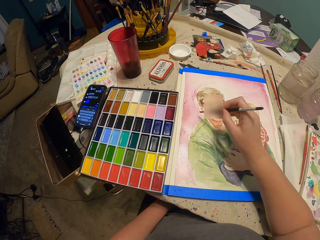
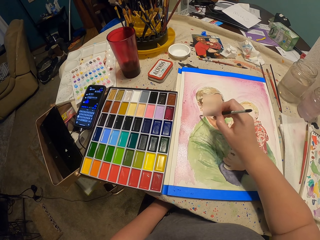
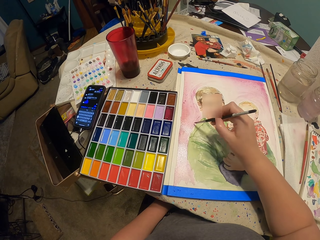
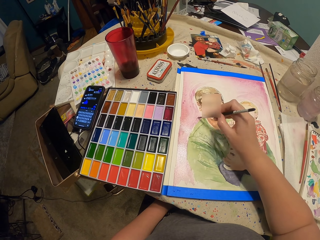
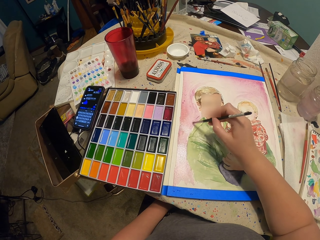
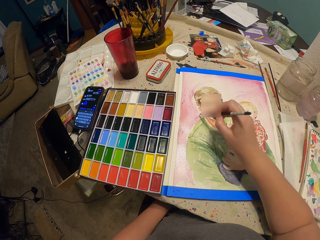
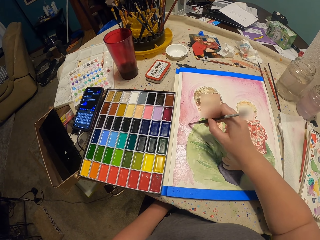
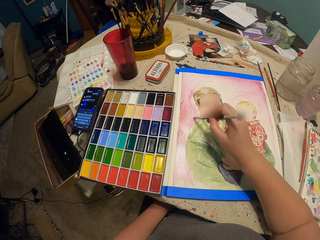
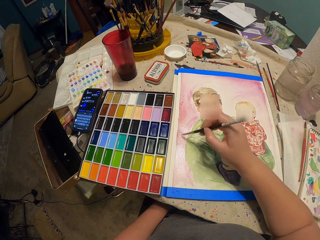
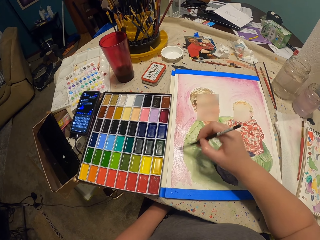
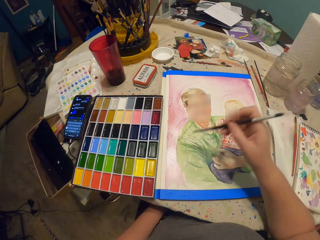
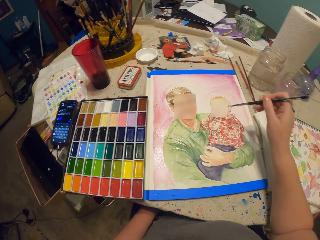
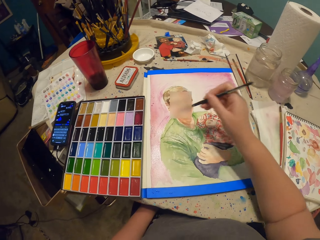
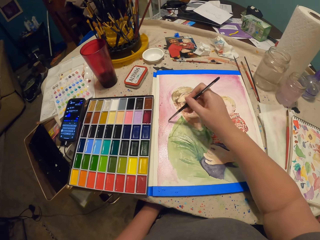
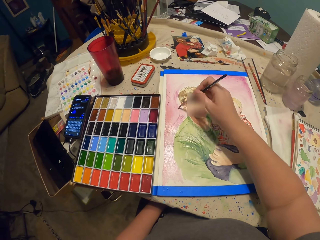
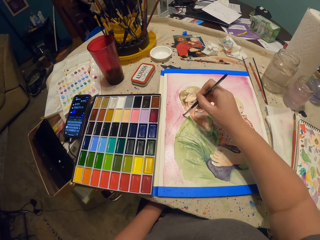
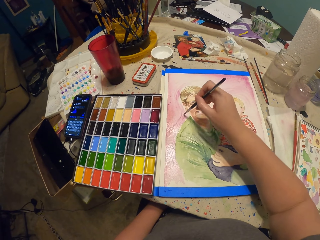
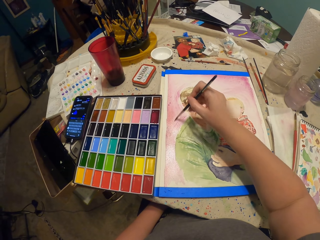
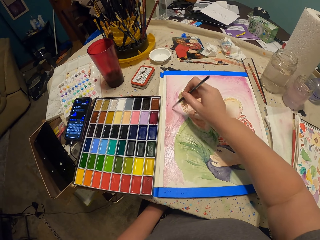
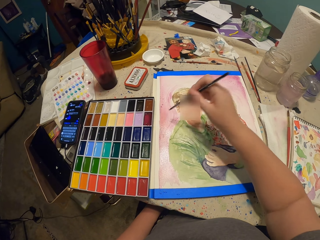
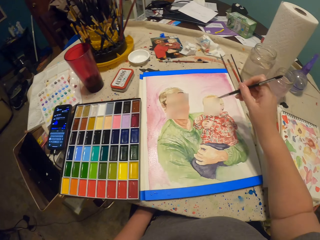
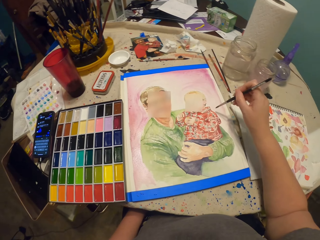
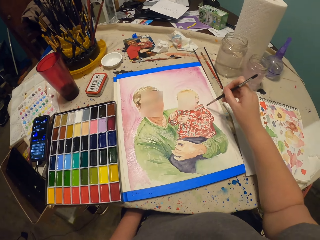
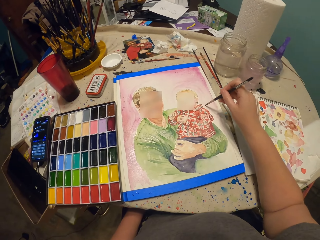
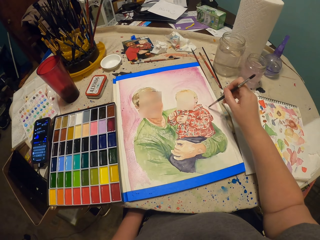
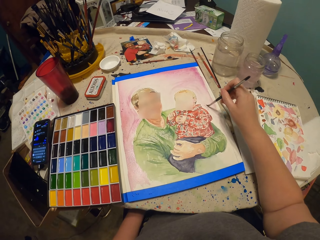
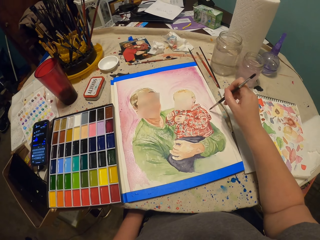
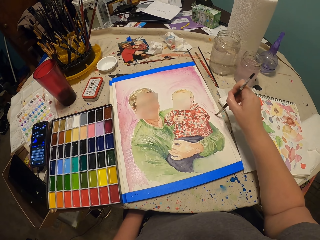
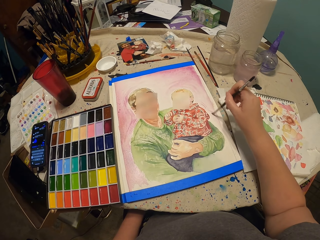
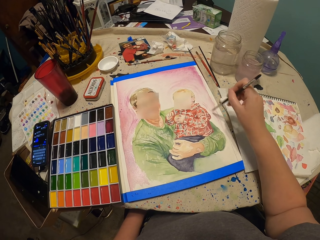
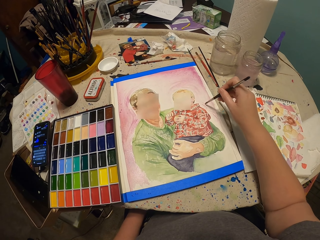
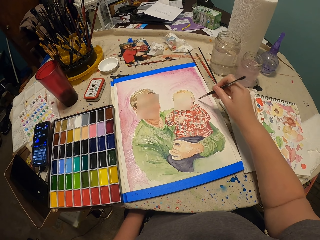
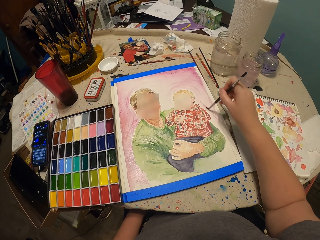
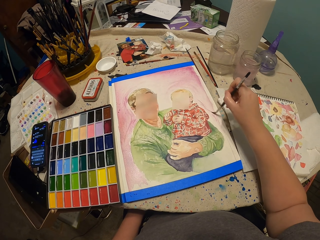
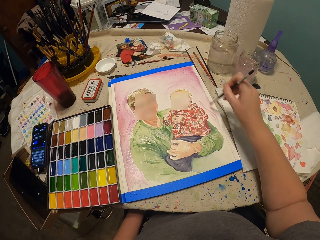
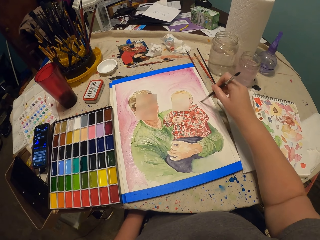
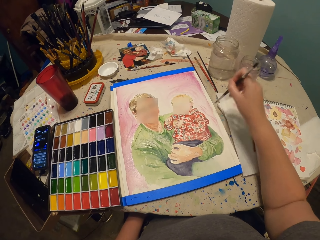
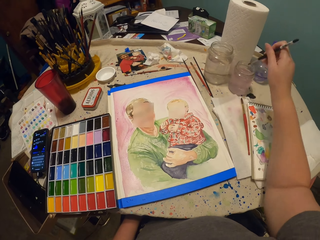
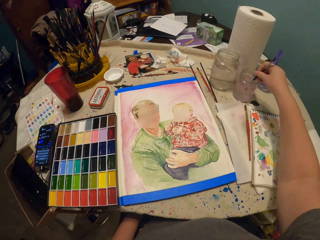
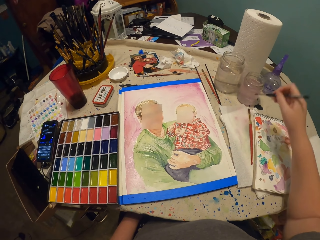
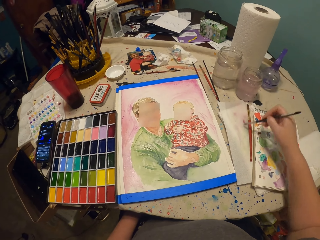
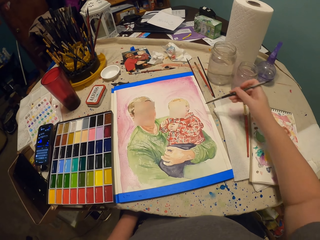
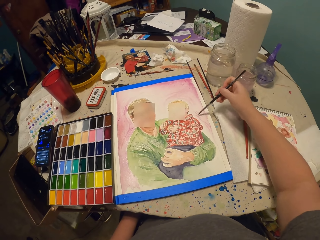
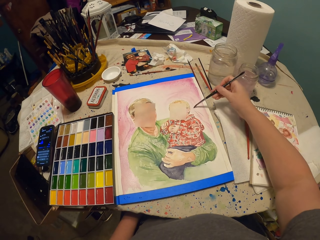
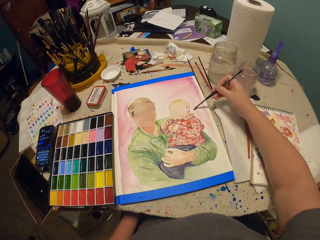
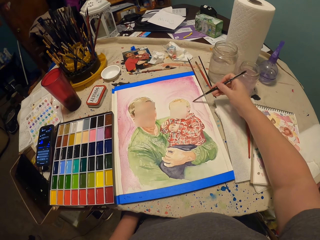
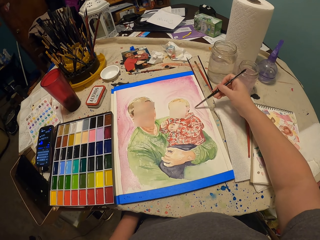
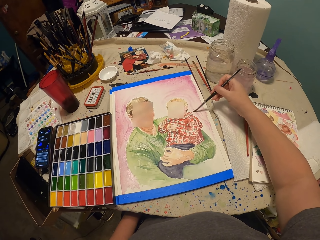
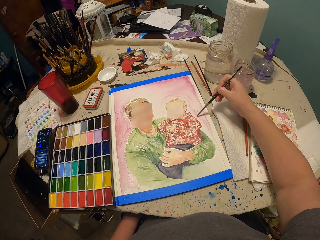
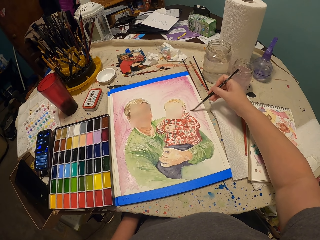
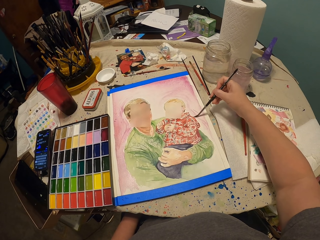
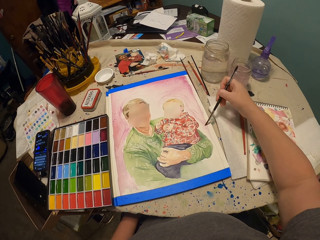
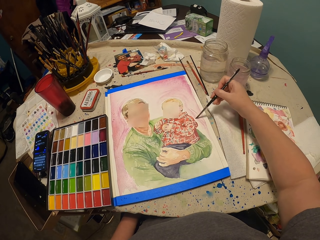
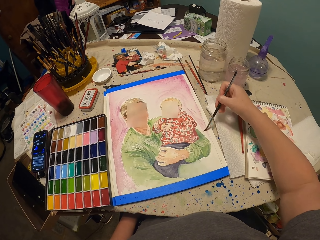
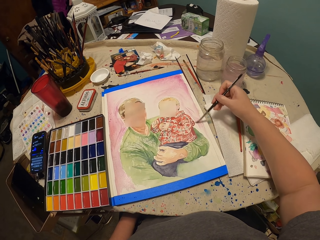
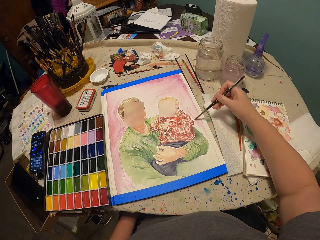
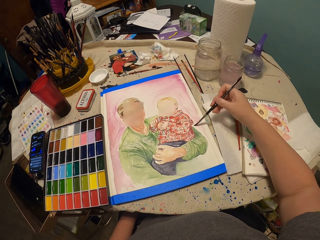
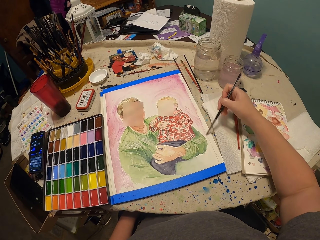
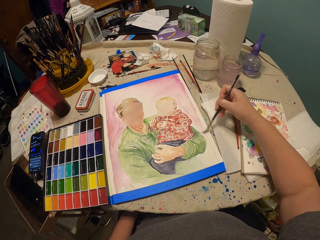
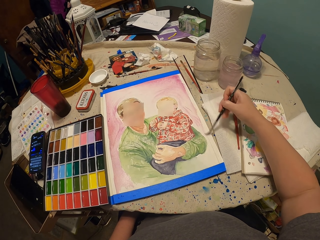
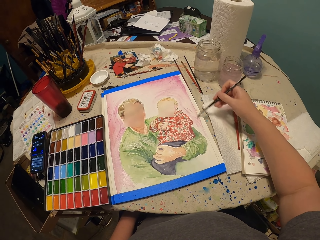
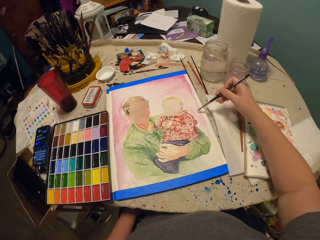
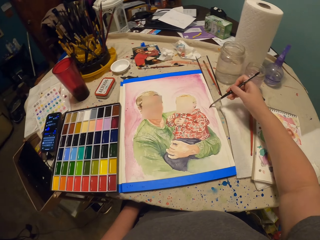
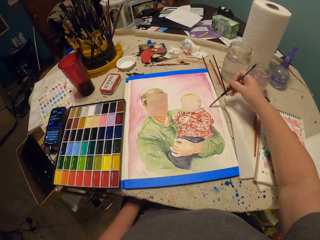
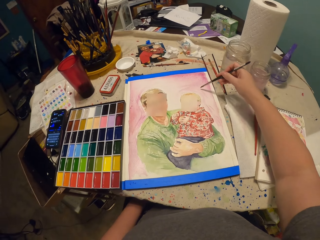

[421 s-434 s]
The camera wearer paints on the paper with the paint brush. They dip the paint brush in the water container. They wipe the paint brush on the book. They paint on the paper with the paint brush.

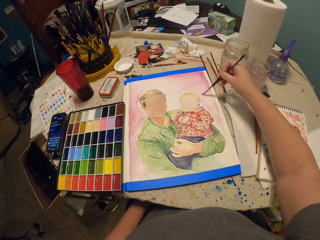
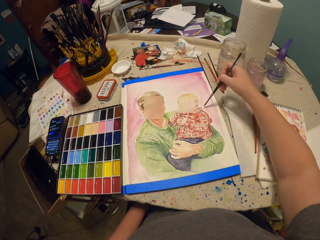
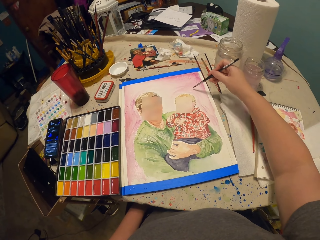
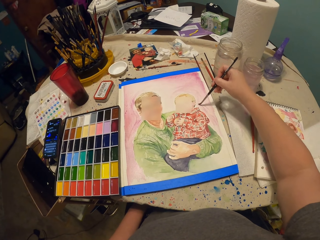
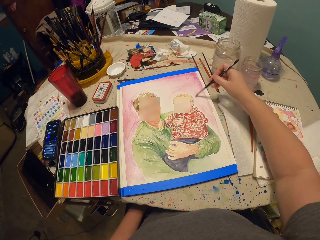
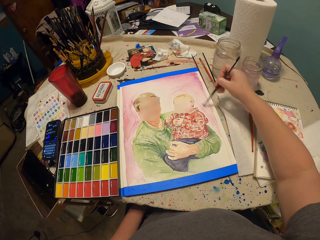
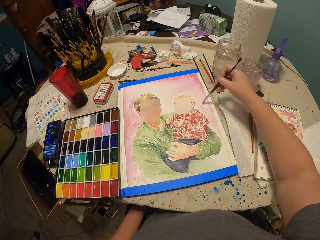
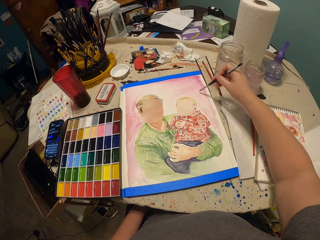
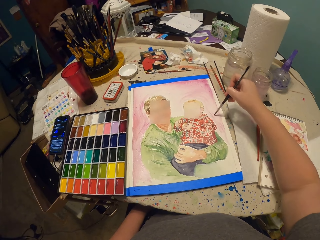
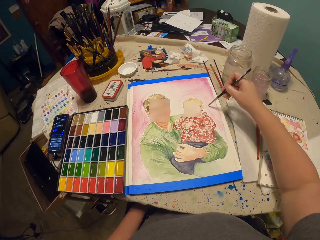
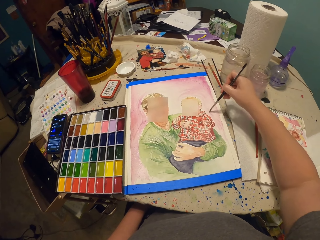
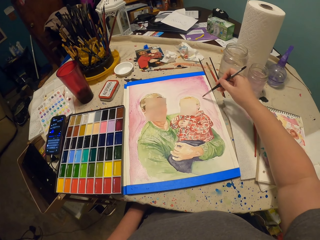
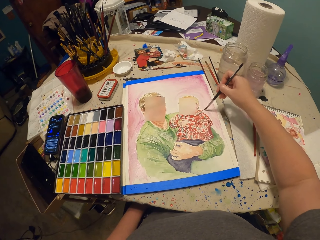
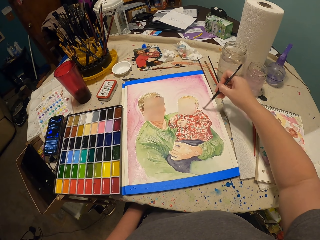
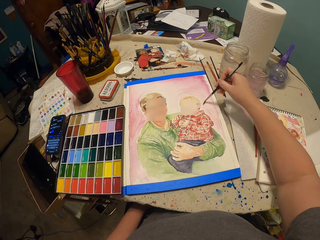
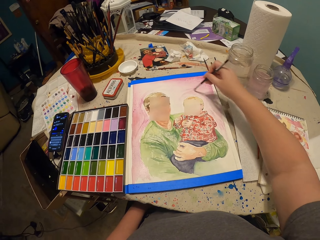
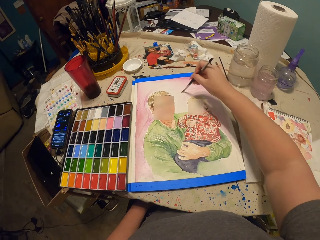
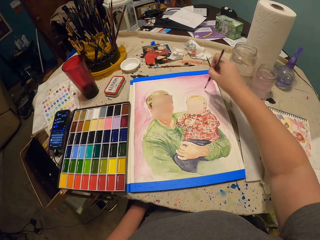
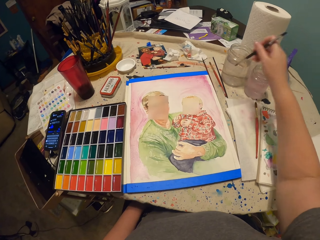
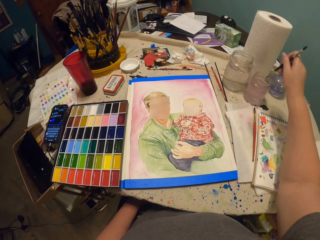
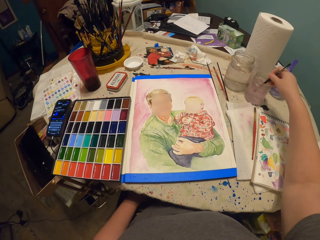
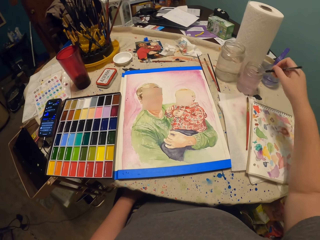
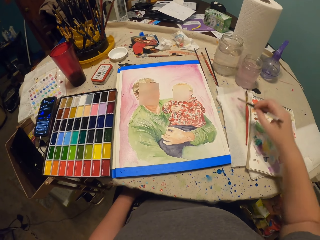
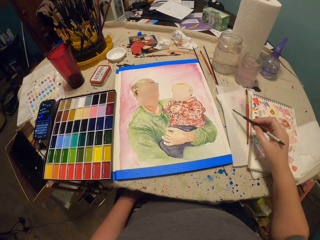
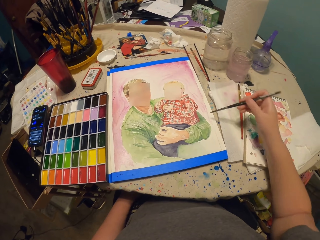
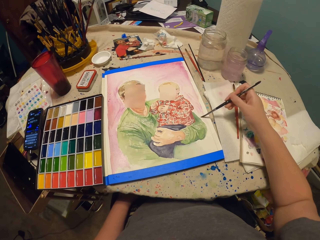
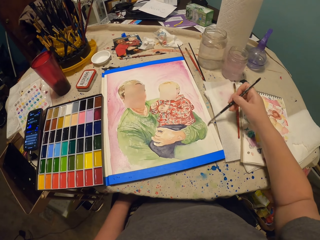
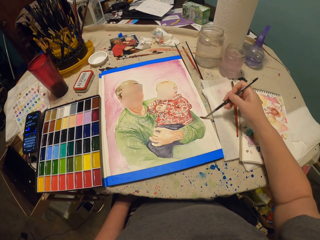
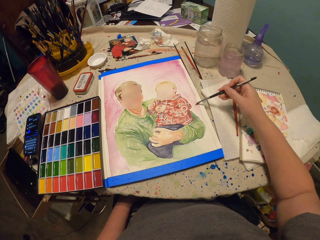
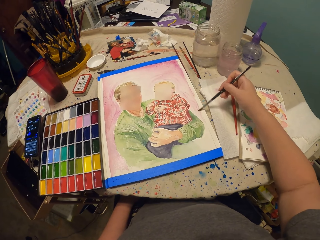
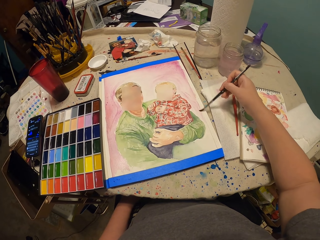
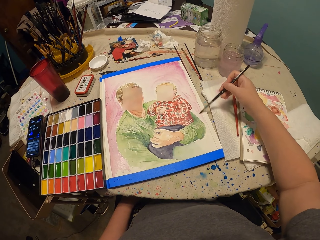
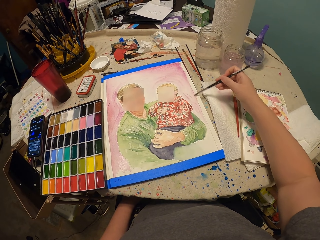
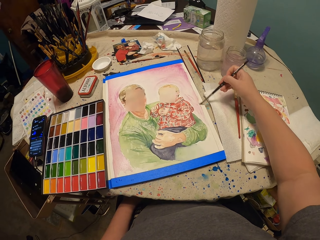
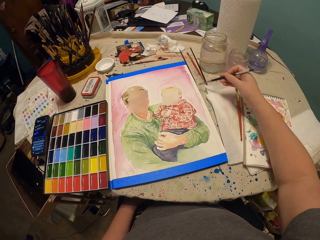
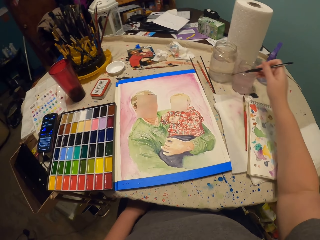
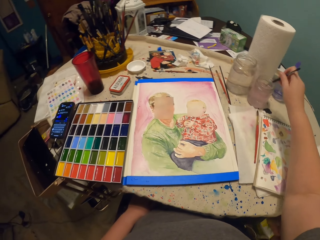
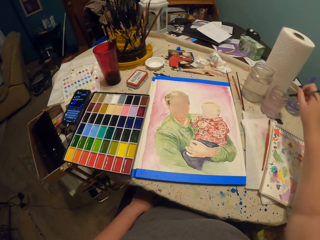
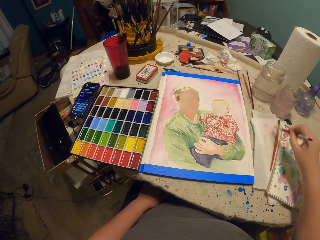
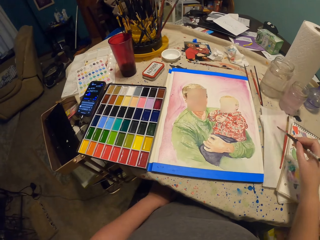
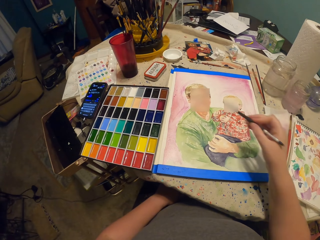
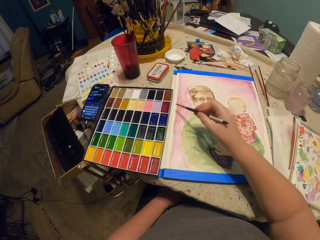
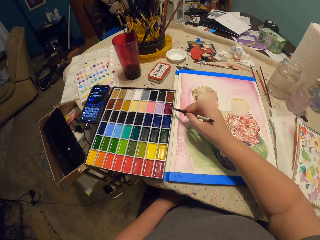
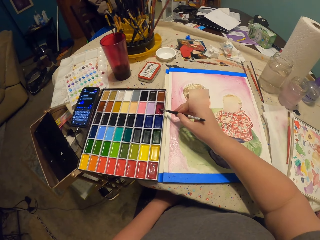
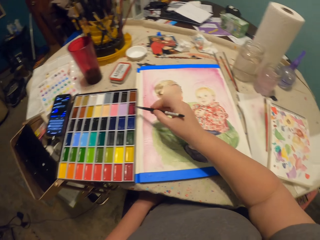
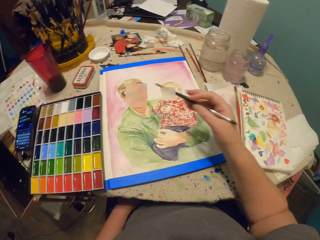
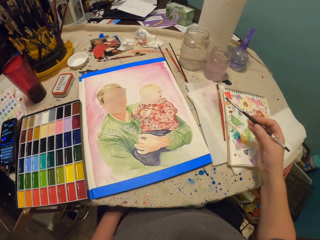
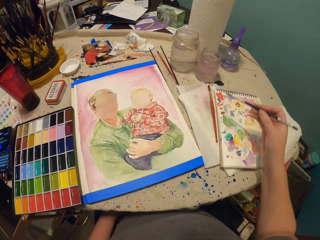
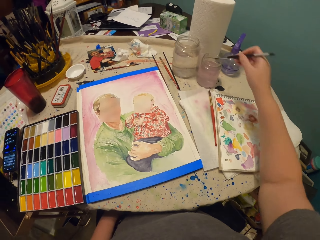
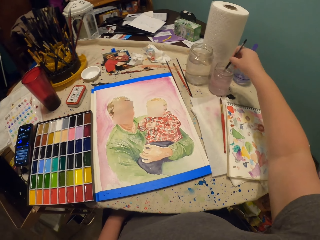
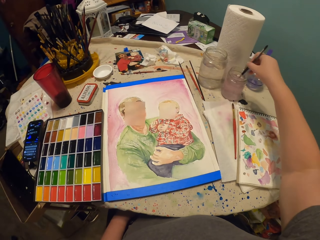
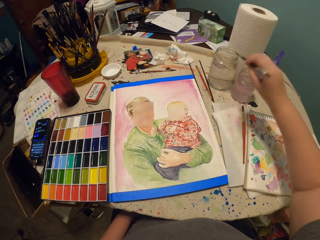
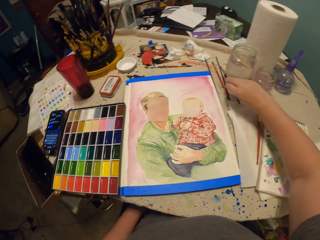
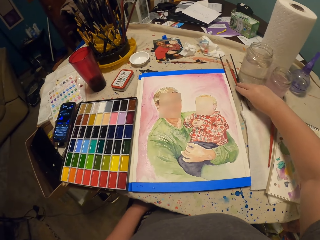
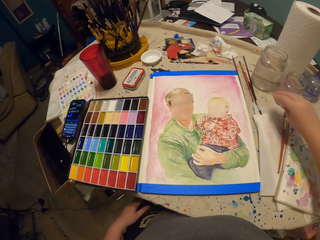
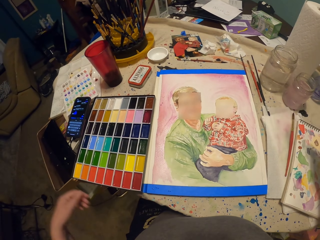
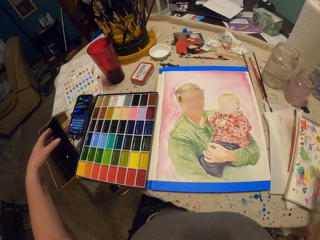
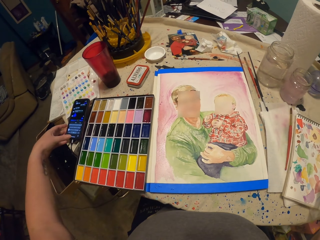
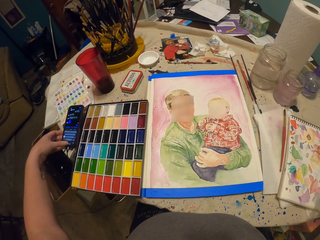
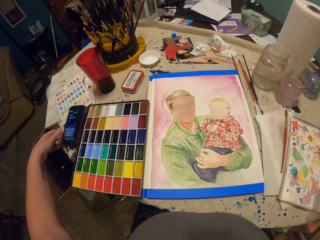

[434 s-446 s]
The camera wearer dips the paint brush in the water container. They tap the brush on the paper. They wipe the paint brush on the book. They paint on the paper with the paint brush. They dip the paint brush in the water container. They tap the brush on the paper. They wipe the paint brush on the book. They take the paint in the palette with the paint brush. They put the brush on the paint. They move the right hand. They dip the paint brush in the water container. They place the paint brush on the table. They operate a phone.
